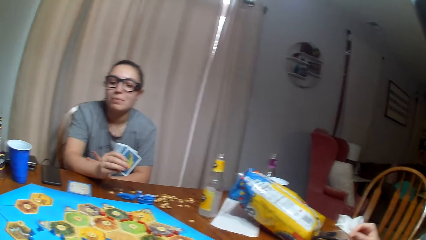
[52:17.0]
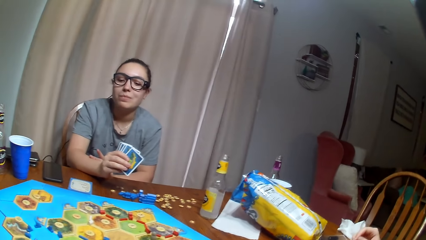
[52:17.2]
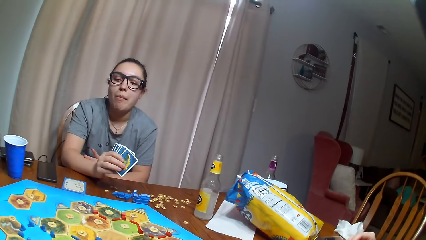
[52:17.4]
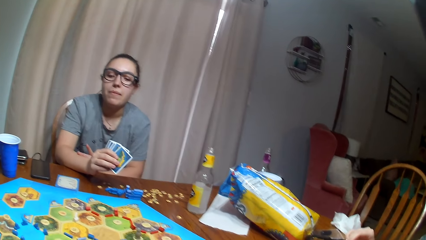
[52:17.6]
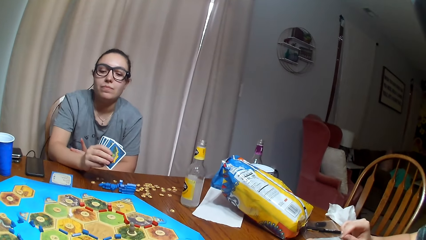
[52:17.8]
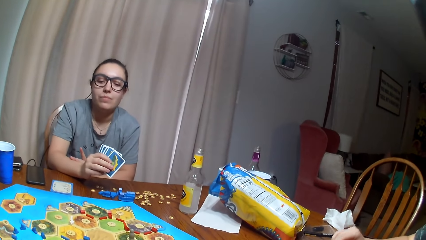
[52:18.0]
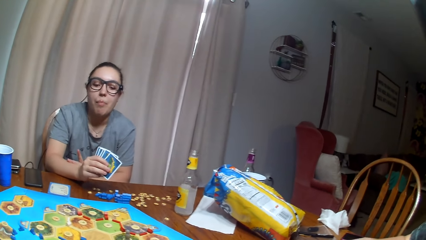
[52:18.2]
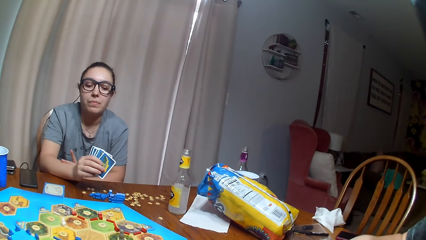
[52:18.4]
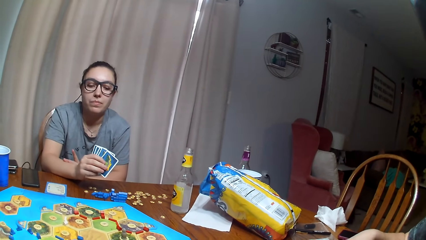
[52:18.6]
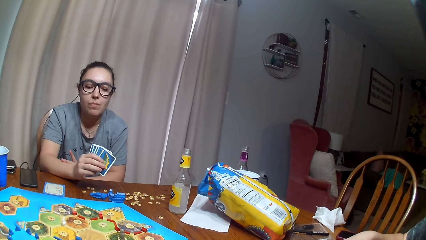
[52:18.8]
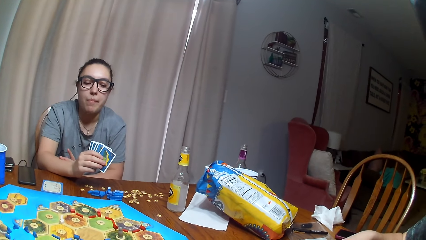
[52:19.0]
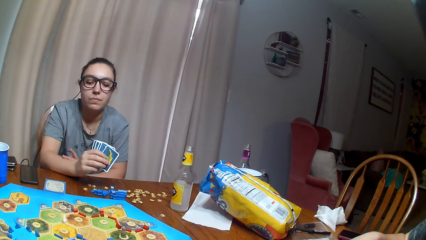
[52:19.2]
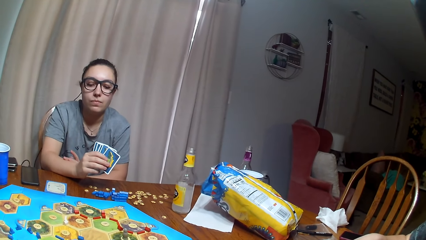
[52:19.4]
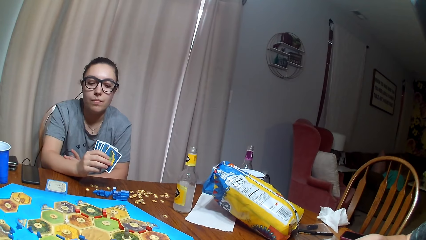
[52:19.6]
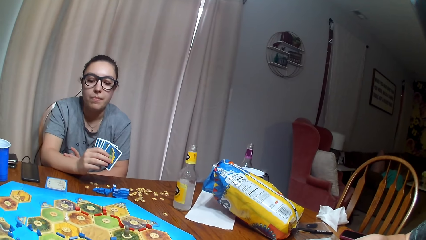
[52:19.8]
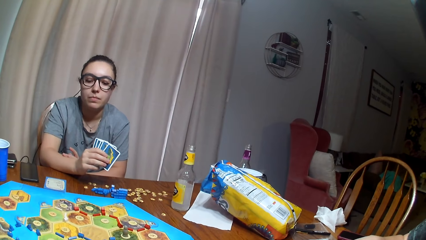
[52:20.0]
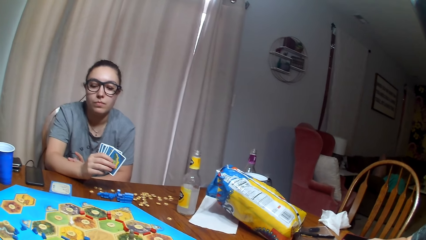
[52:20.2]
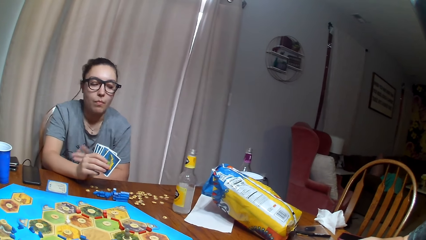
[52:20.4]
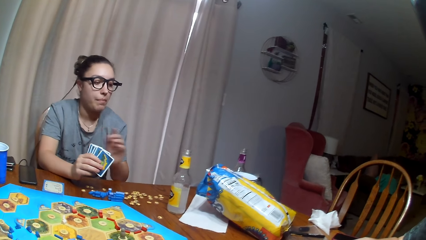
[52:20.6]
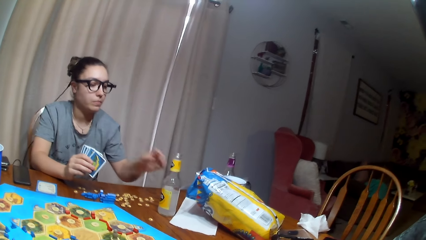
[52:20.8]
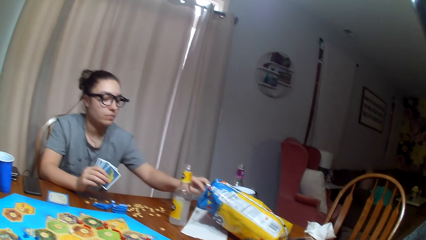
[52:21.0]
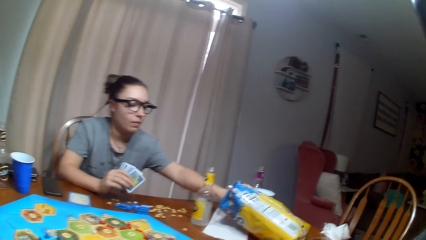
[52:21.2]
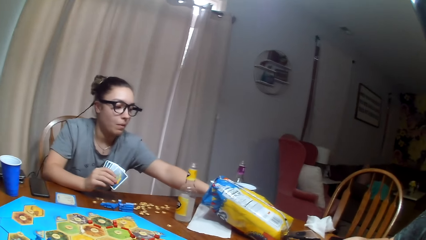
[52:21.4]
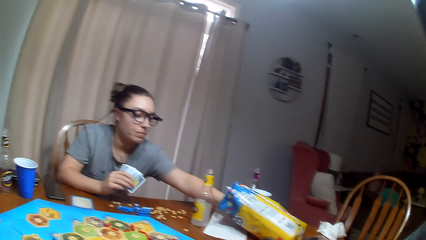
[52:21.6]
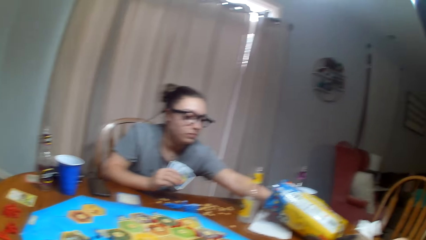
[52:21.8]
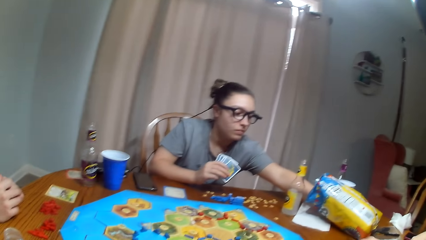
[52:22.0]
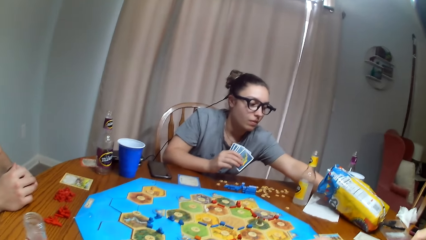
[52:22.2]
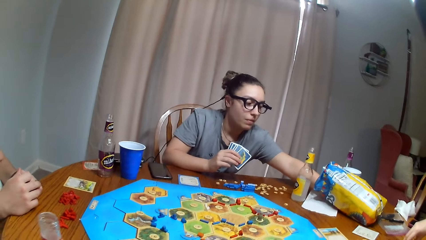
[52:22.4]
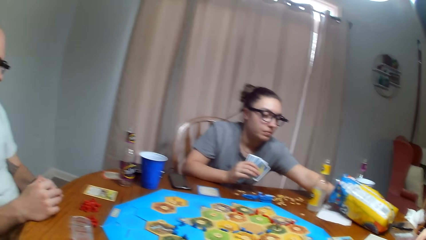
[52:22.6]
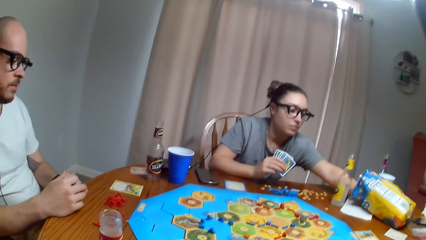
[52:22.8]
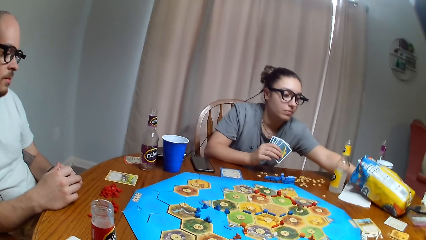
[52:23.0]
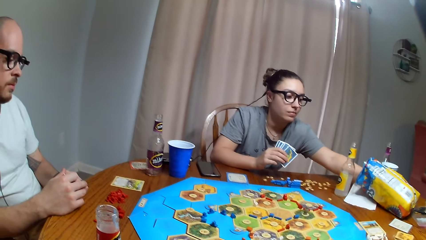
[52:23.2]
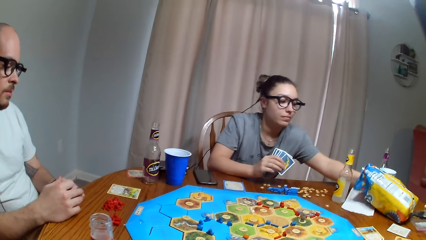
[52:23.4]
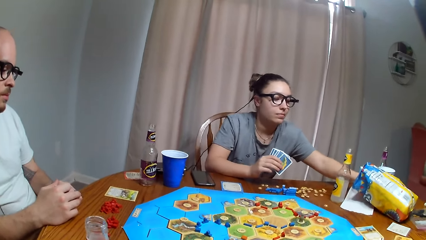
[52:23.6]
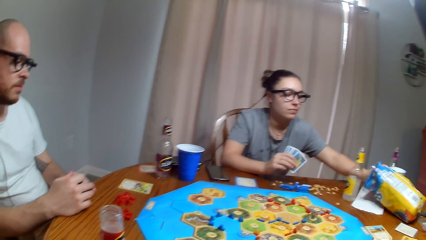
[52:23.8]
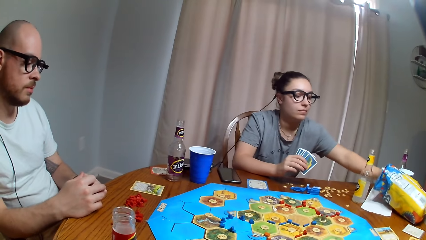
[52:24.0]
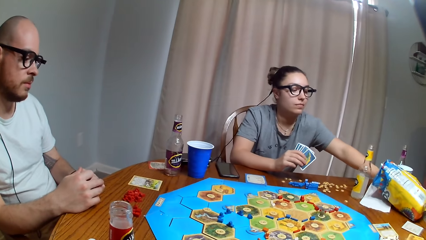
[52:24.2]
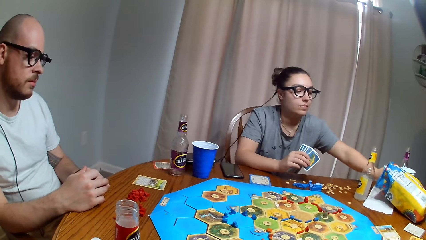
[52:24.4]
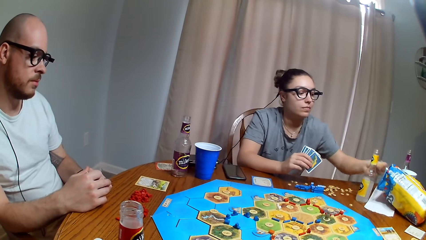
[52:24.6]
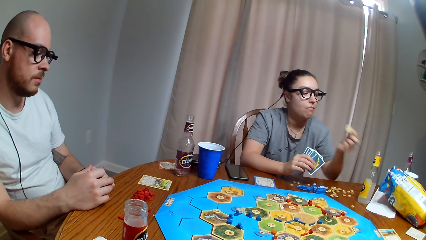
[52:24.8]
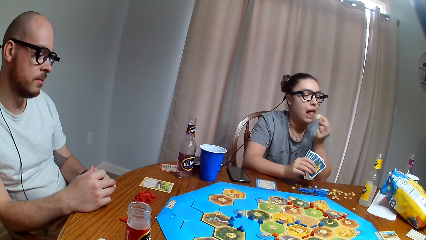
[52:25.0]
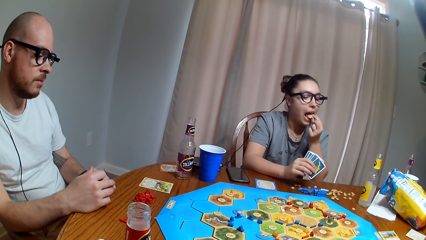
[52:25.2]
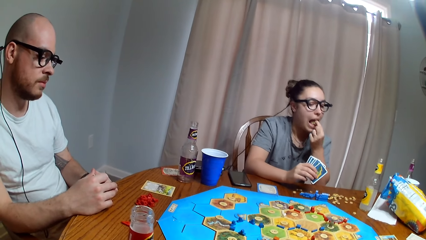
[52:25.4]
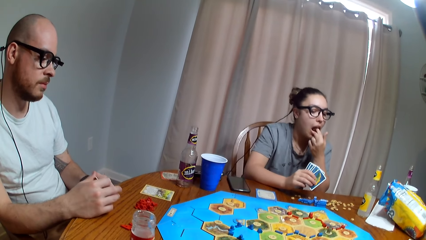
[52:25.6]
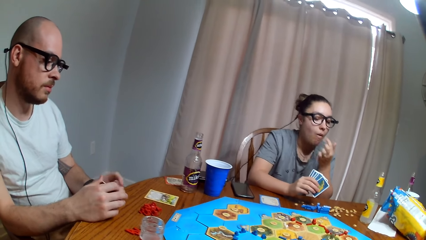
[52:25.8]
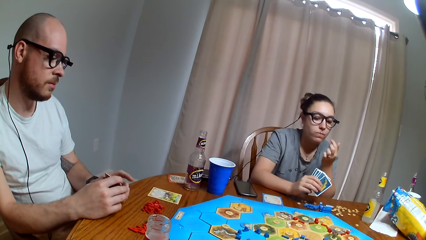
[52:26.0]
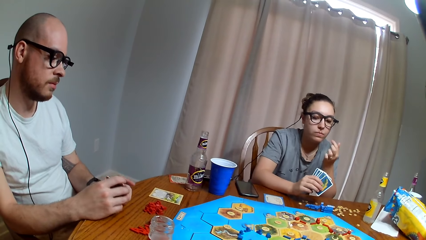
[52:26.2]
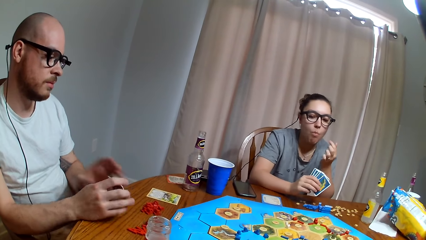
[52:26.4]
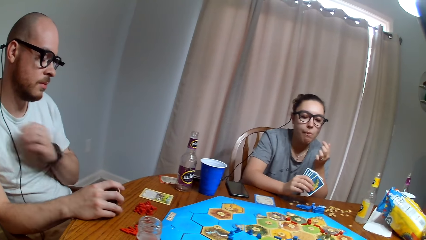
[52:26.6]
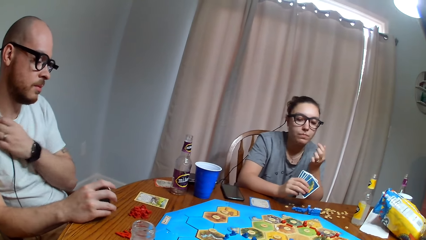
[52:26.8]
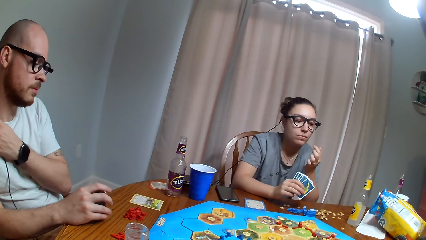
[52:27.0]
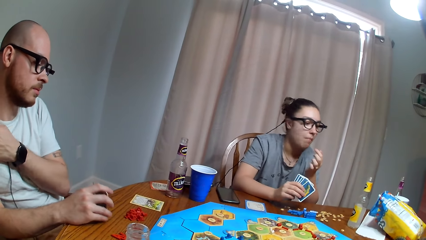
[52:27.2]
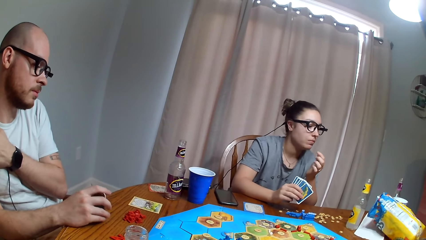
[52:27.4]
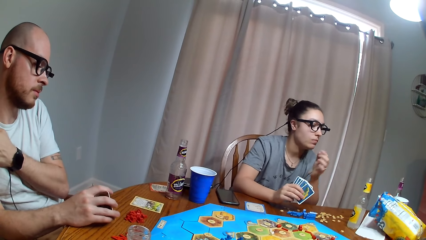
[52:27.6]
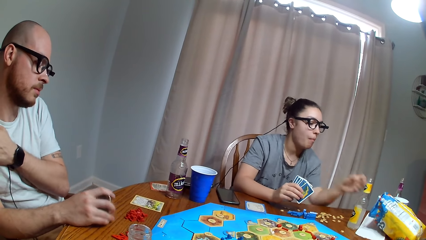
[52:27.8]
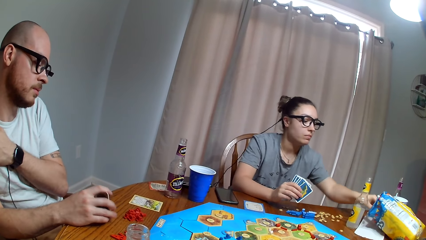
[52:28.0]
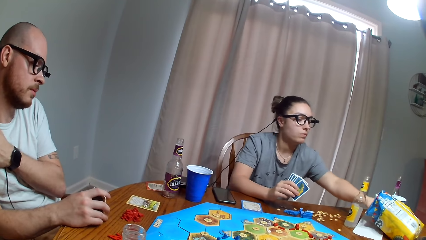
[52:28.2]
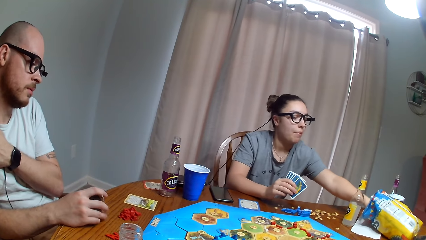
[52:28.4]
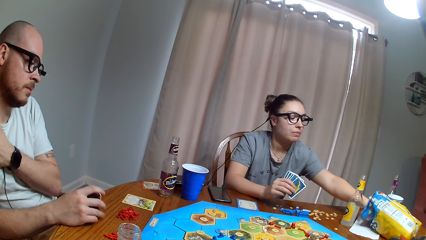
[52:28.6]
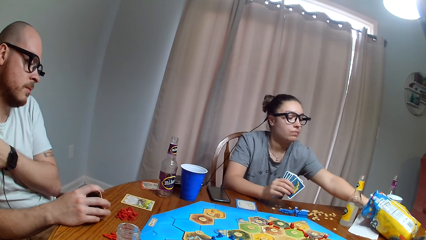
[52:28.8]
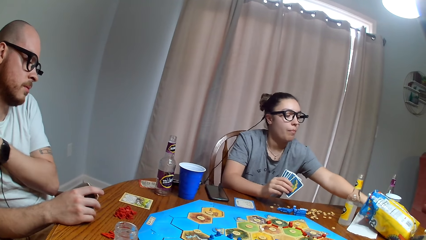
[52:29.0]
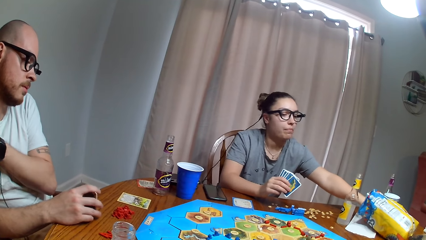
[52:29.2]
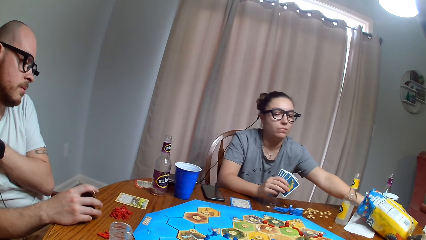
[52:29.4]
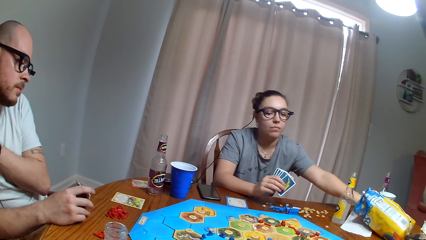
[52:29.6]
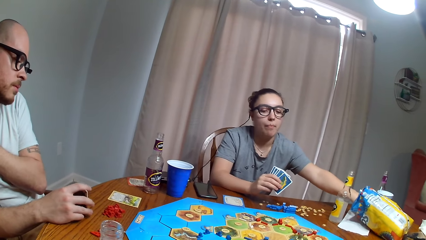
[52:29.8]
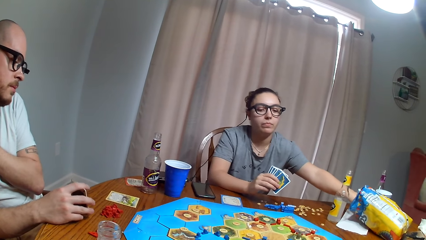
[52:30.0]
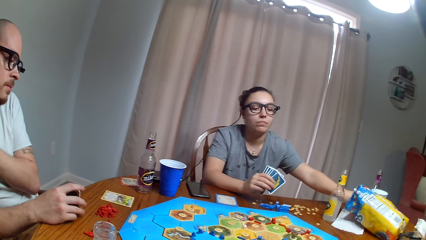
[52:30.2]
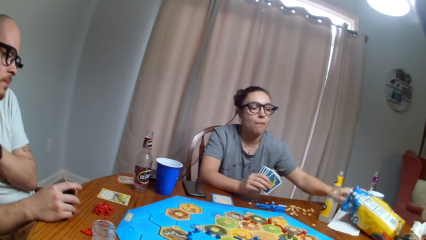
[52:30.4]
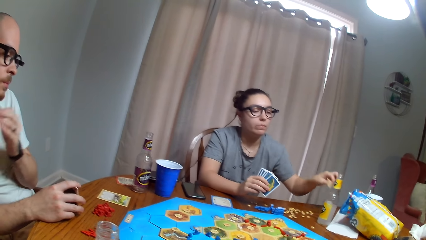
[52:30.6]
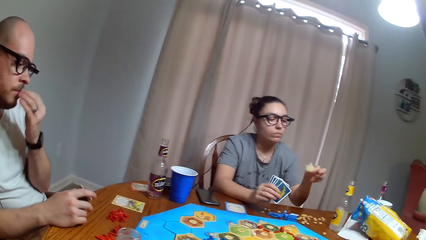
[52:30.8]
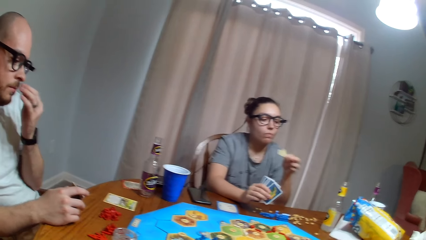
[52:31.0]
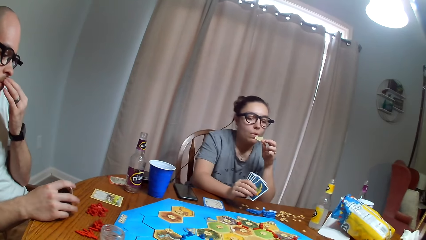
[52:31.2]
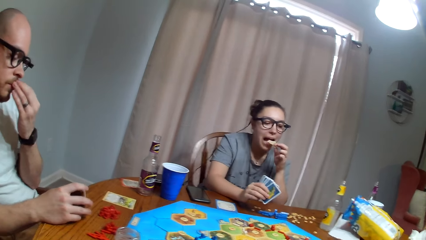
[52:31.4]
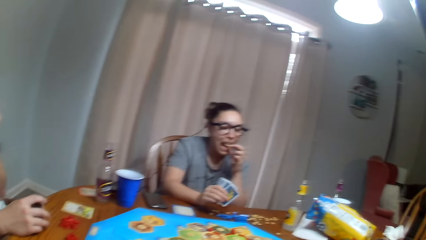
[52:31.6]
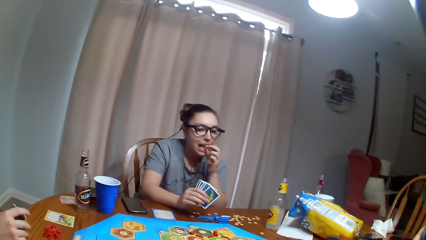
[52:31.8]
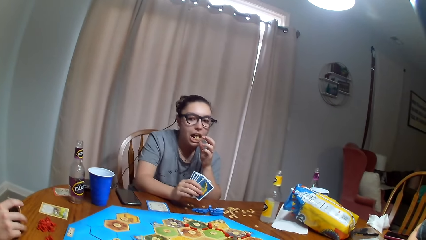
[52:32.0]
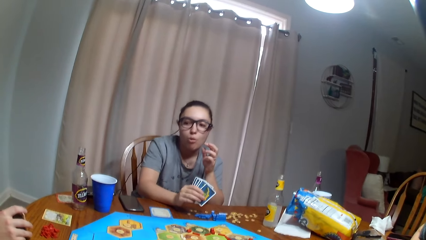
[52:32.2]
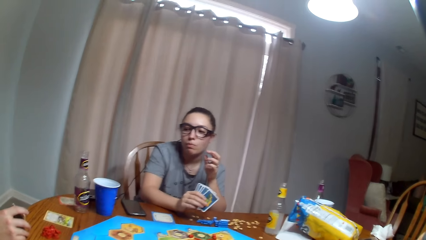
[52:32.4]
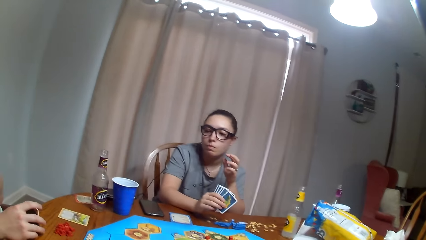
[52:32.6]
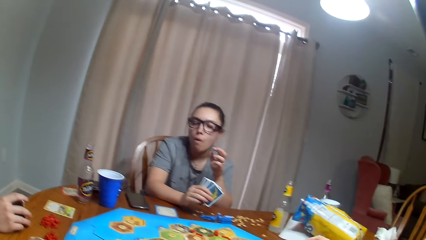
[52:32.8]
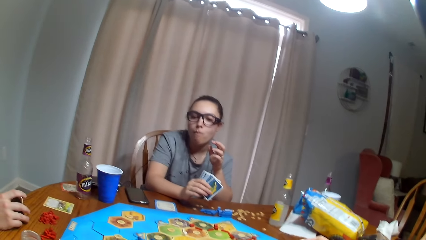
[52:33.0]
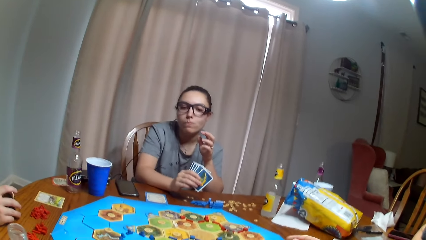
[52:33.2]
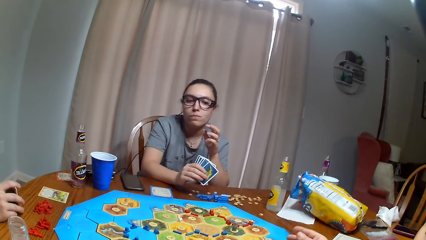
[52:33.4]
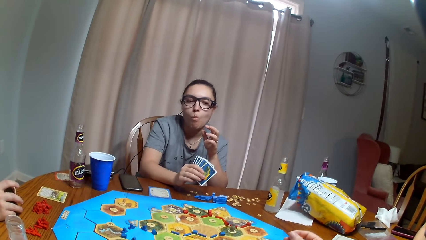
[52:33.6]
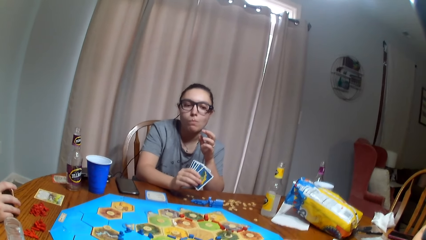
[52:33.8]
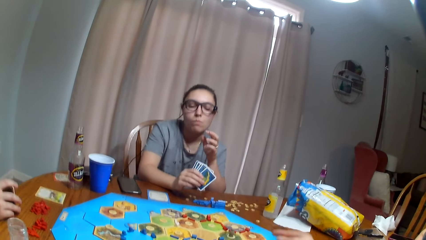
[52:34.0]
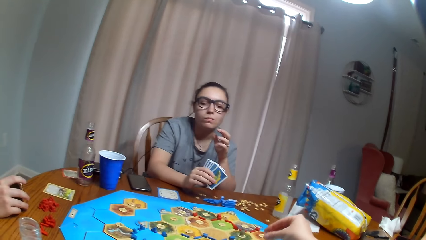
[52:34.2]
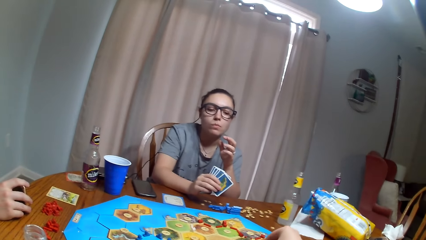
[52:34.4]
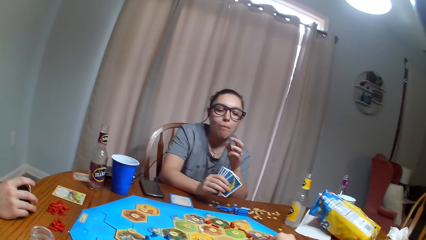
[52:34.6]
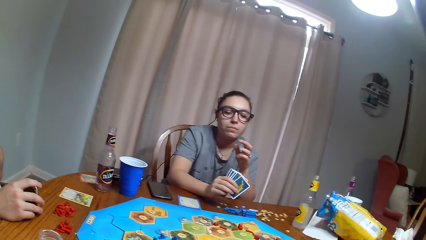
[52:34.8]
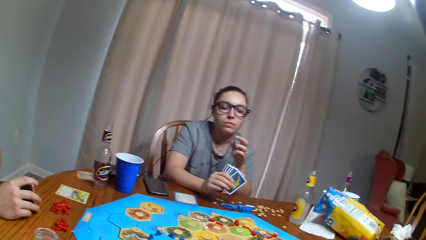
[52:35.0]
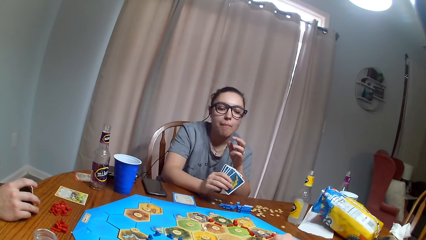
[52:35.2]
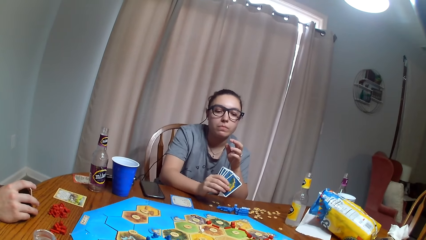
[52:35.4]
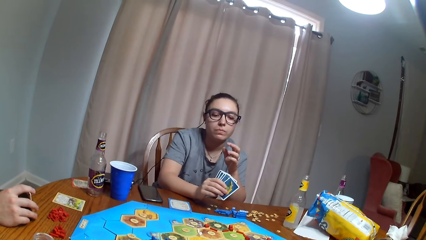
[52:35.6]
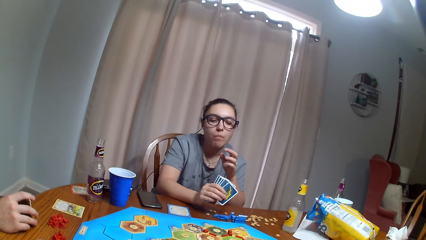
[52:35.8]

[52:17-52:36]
The camera wearer looks around the room. A woman puts her hand in the paper and picks the snacks. She removes her hand from the paper and eats the crisp. A man hits the cards against the table. The man fidgets. The woman puts her hand in the paper, picks the snacks, removes her hand from the paper and eats the crisps. The man holds his beard. The camera wearer looks around the room.
